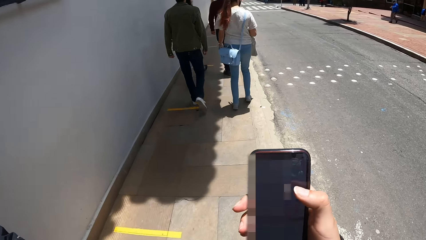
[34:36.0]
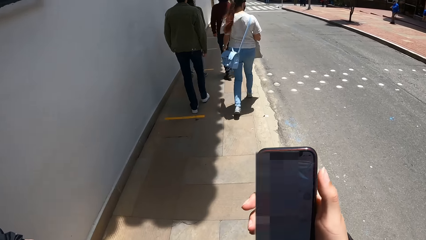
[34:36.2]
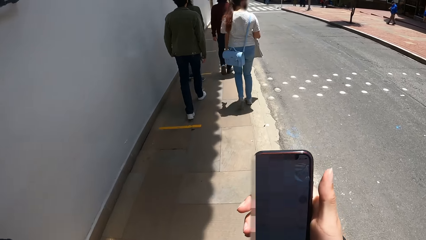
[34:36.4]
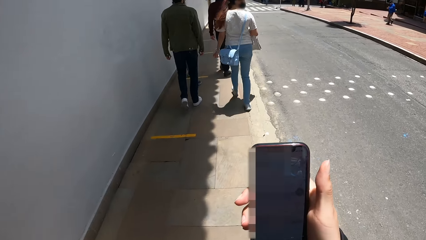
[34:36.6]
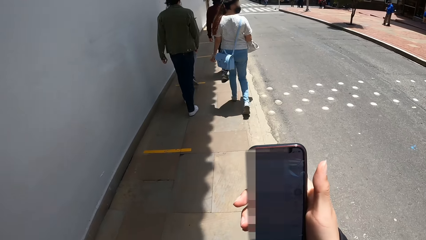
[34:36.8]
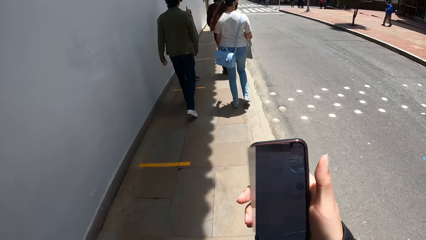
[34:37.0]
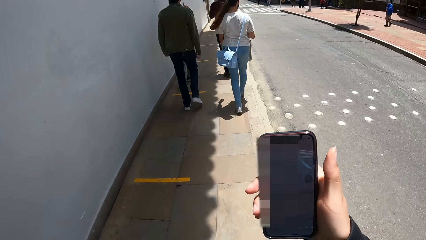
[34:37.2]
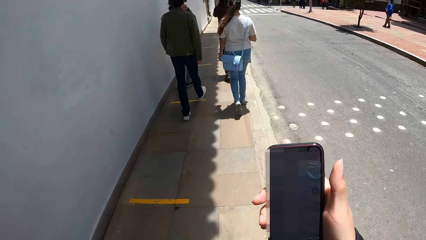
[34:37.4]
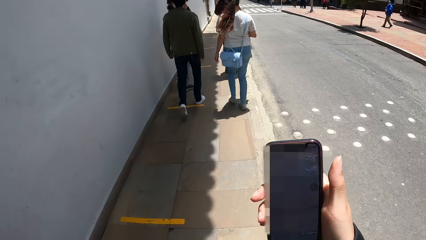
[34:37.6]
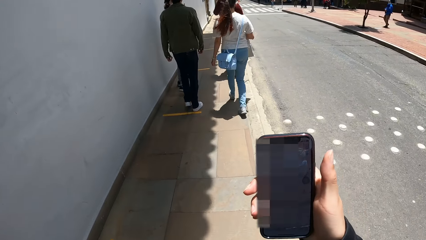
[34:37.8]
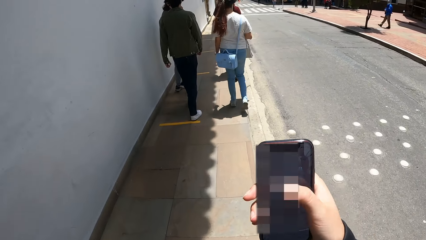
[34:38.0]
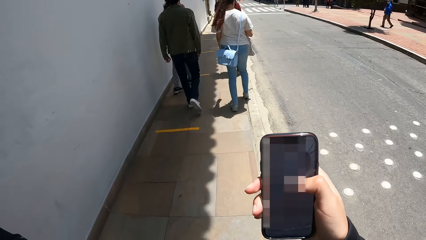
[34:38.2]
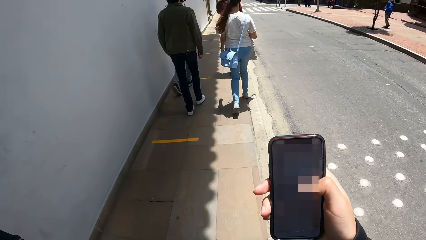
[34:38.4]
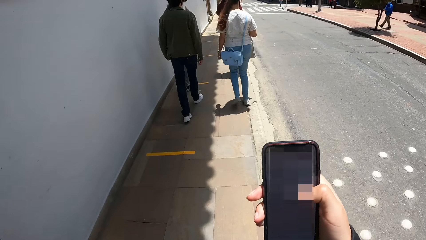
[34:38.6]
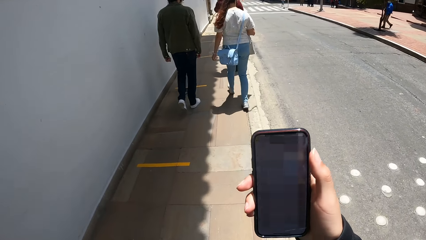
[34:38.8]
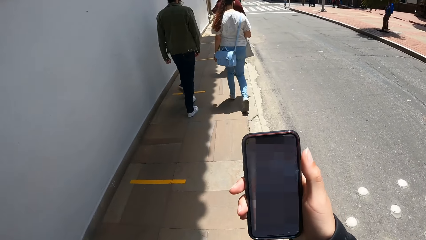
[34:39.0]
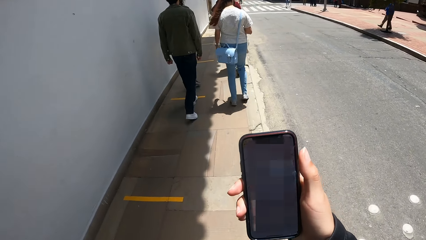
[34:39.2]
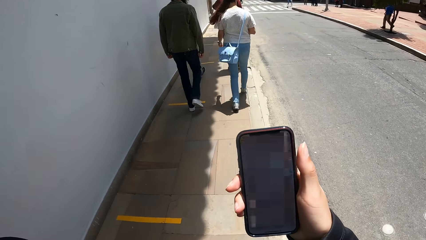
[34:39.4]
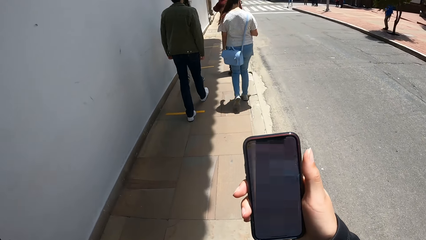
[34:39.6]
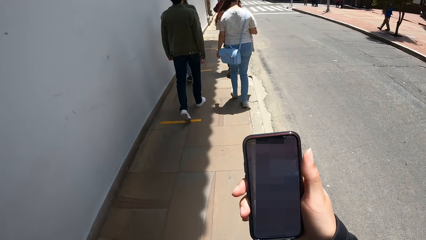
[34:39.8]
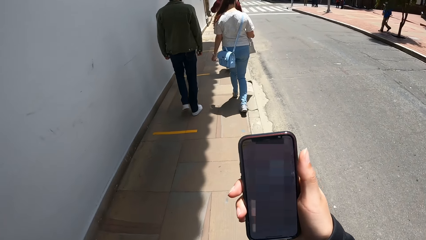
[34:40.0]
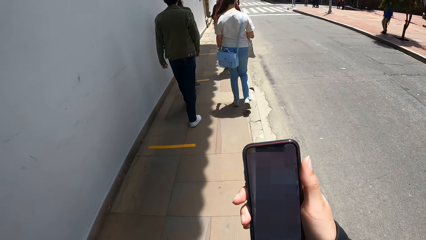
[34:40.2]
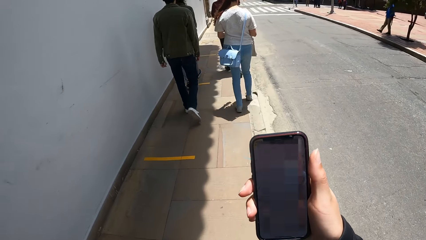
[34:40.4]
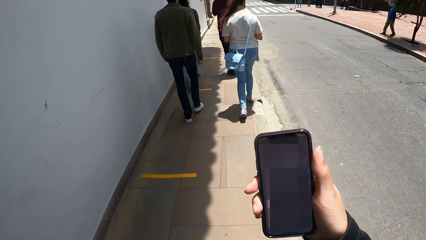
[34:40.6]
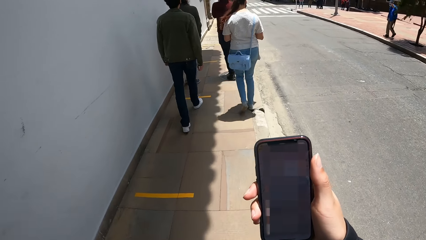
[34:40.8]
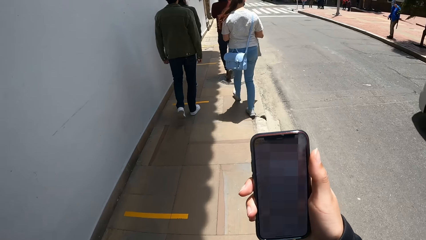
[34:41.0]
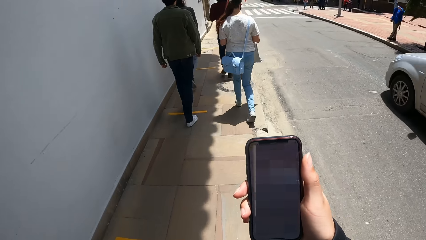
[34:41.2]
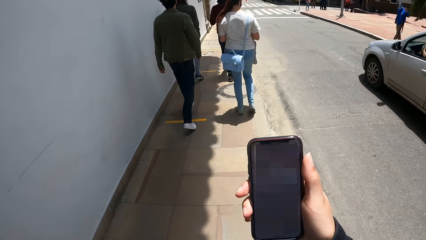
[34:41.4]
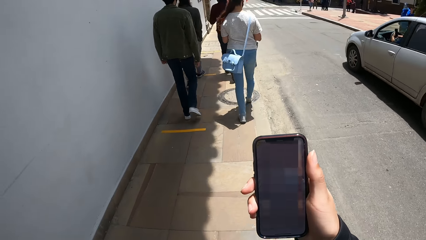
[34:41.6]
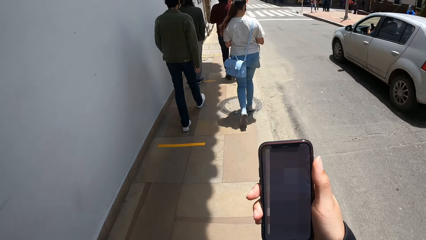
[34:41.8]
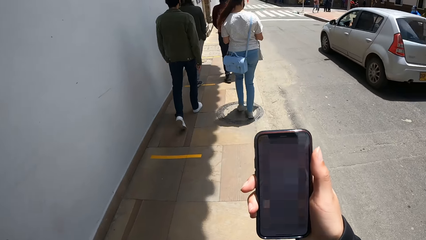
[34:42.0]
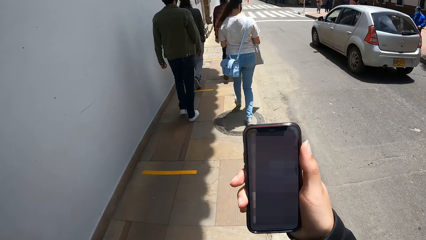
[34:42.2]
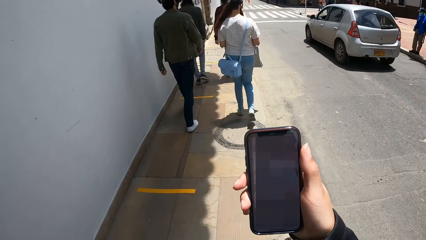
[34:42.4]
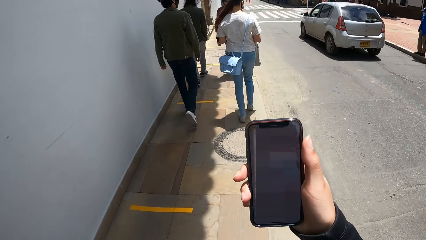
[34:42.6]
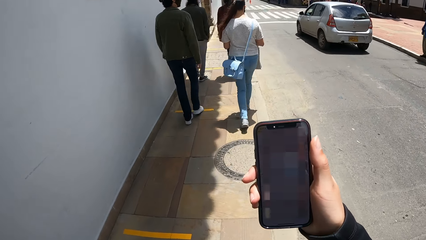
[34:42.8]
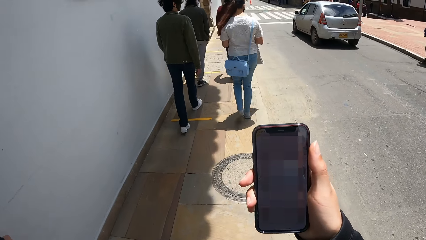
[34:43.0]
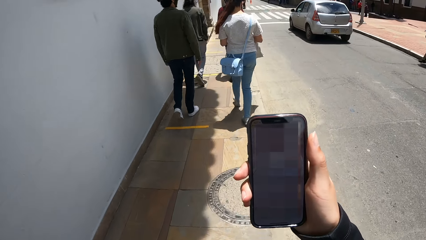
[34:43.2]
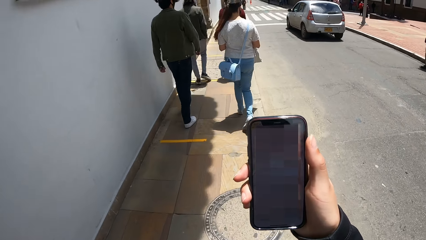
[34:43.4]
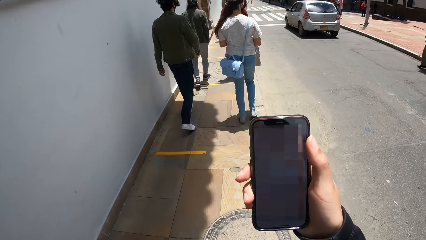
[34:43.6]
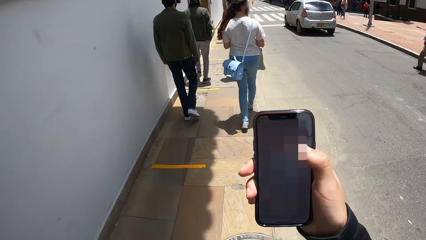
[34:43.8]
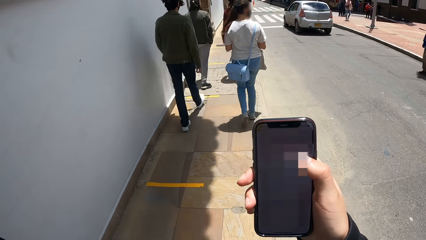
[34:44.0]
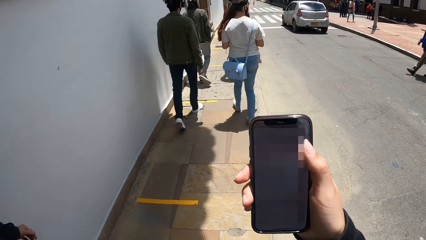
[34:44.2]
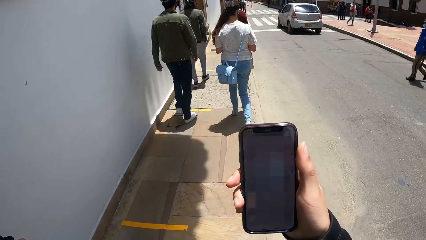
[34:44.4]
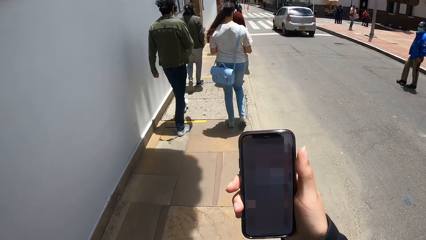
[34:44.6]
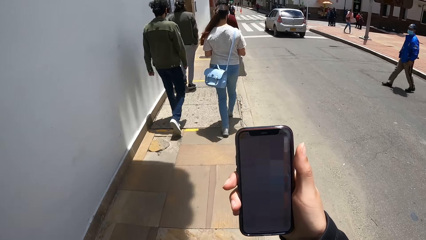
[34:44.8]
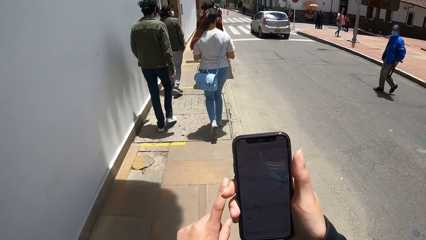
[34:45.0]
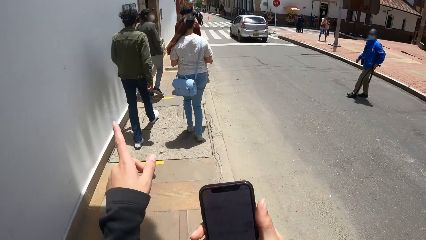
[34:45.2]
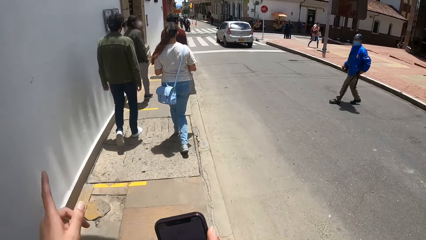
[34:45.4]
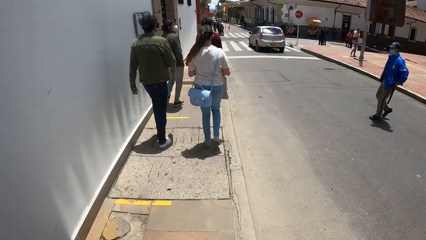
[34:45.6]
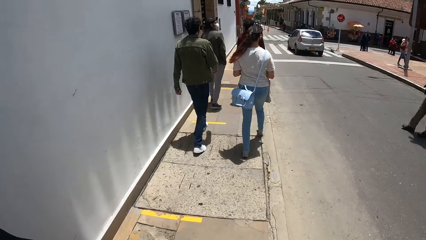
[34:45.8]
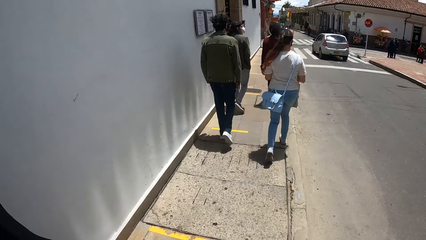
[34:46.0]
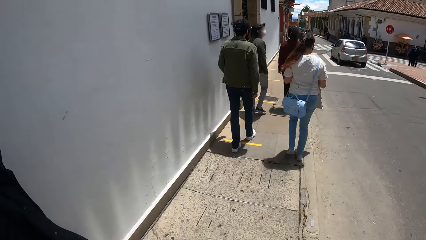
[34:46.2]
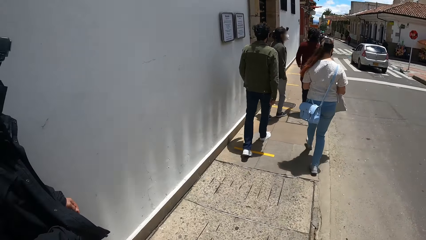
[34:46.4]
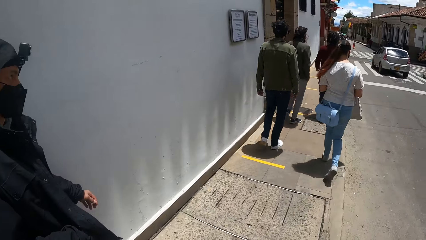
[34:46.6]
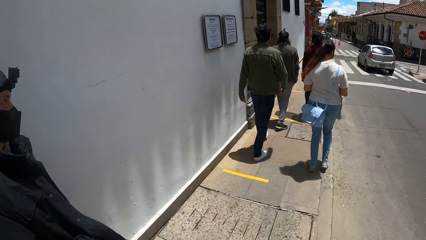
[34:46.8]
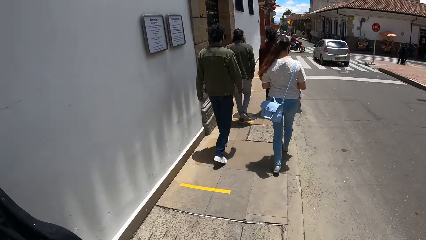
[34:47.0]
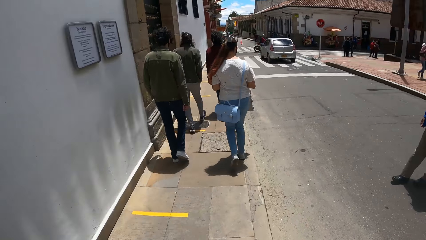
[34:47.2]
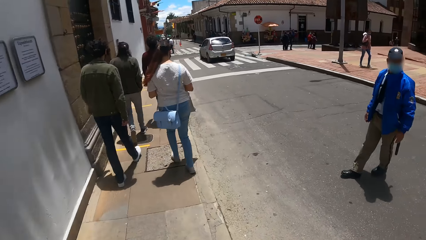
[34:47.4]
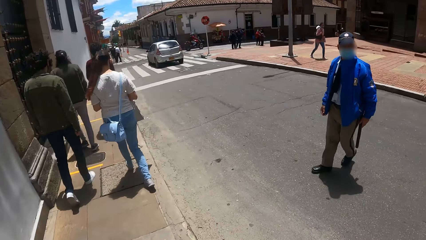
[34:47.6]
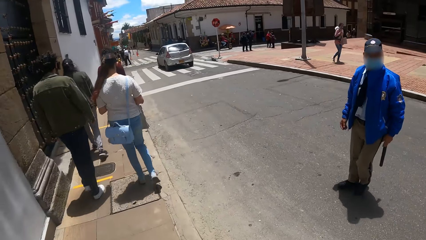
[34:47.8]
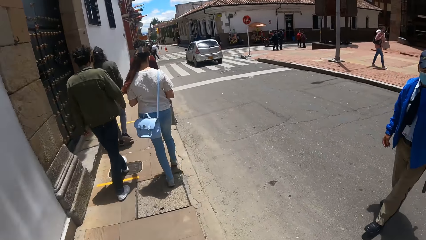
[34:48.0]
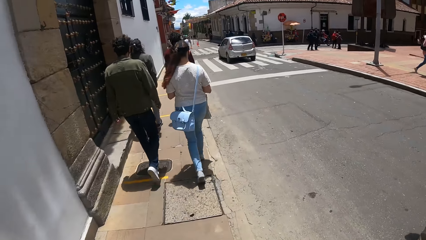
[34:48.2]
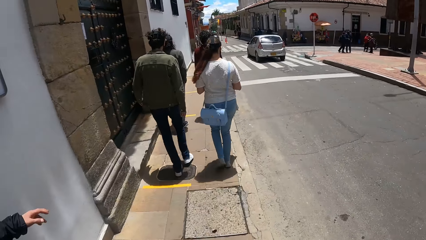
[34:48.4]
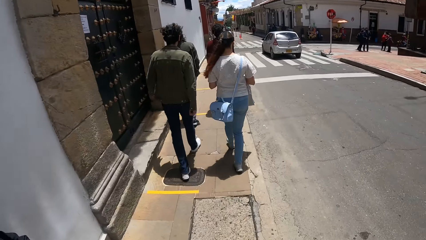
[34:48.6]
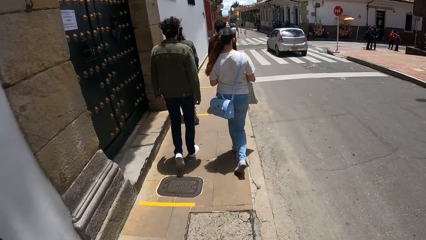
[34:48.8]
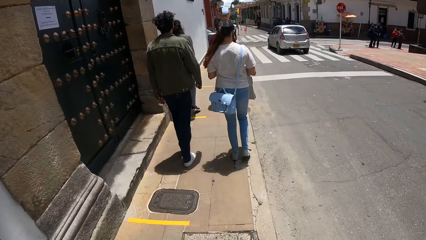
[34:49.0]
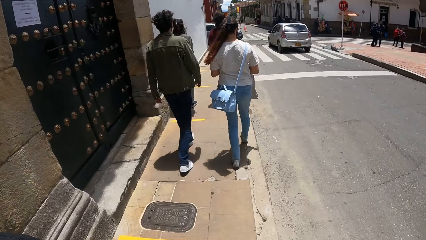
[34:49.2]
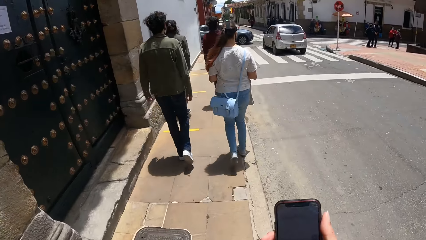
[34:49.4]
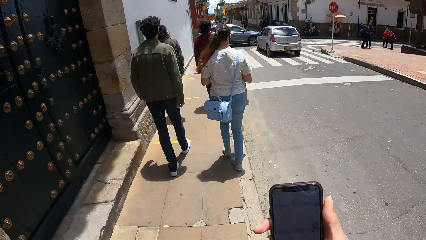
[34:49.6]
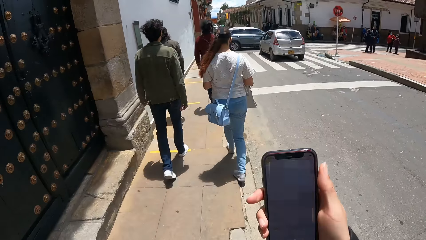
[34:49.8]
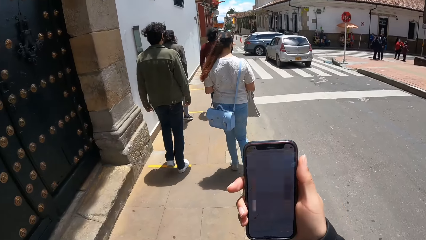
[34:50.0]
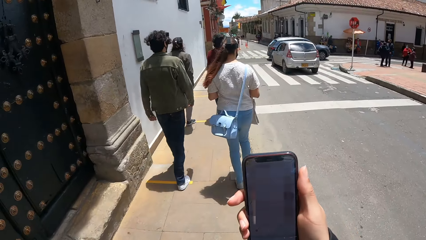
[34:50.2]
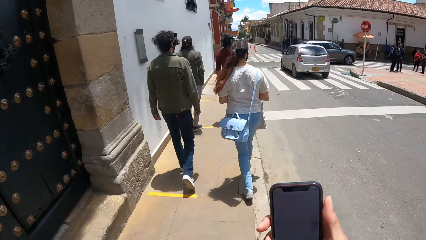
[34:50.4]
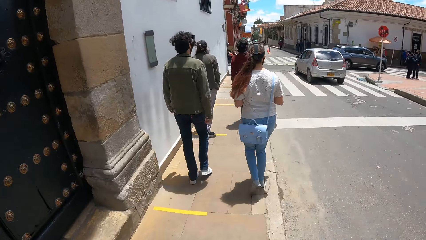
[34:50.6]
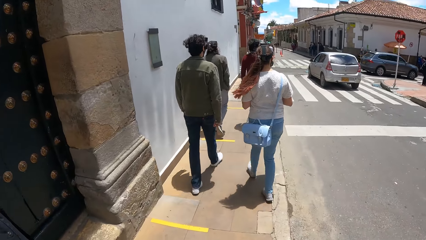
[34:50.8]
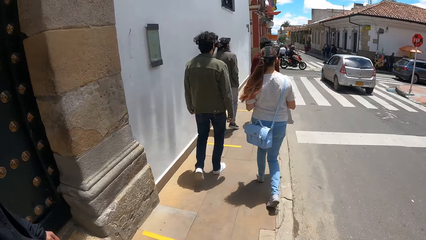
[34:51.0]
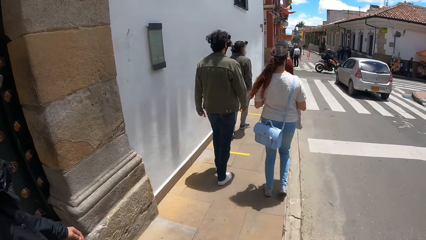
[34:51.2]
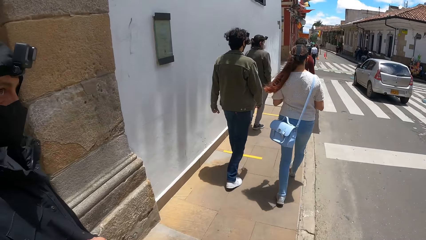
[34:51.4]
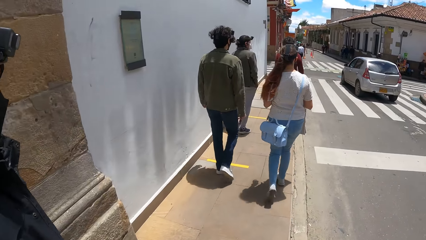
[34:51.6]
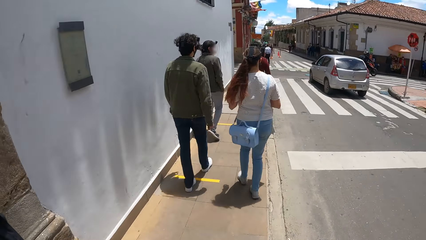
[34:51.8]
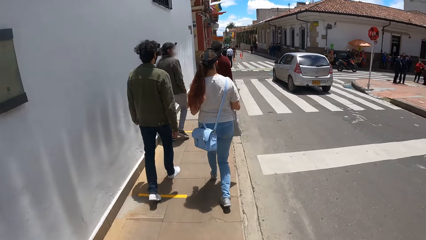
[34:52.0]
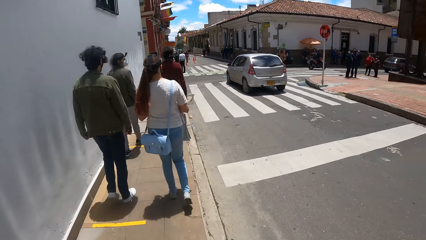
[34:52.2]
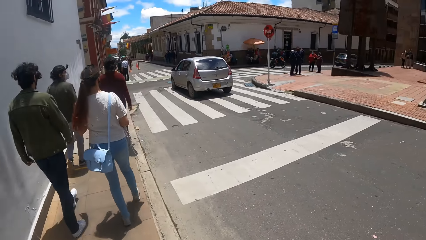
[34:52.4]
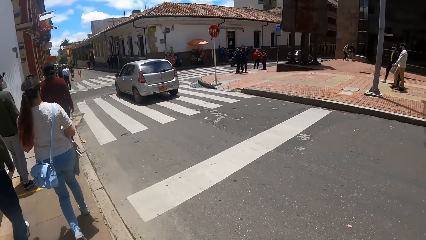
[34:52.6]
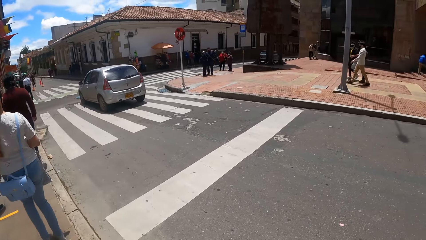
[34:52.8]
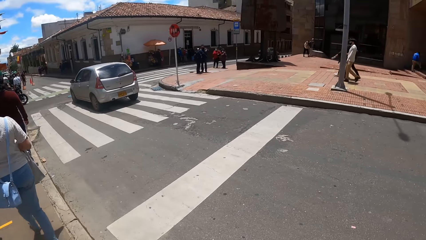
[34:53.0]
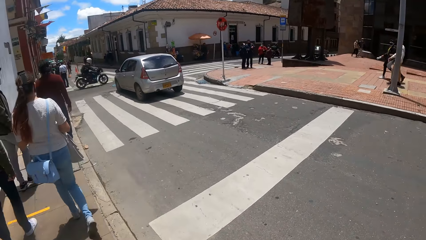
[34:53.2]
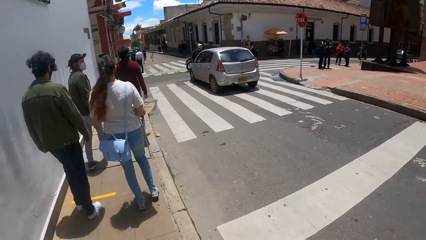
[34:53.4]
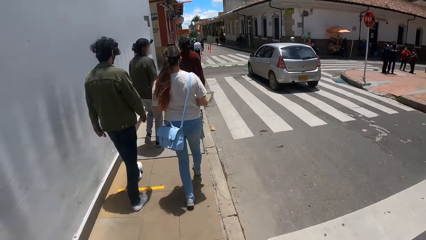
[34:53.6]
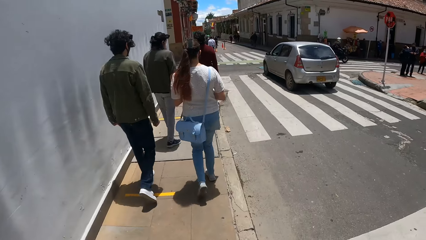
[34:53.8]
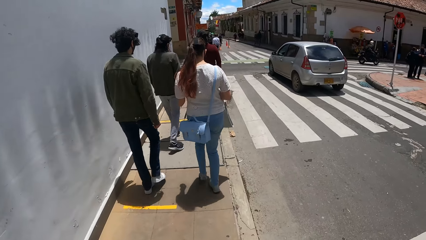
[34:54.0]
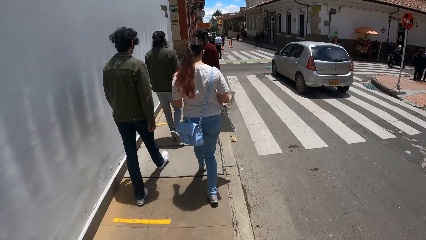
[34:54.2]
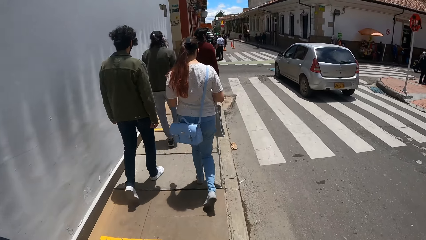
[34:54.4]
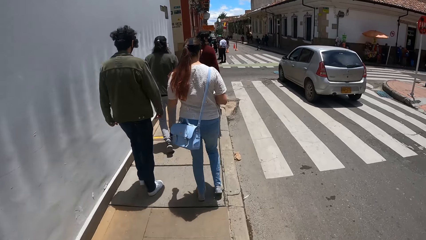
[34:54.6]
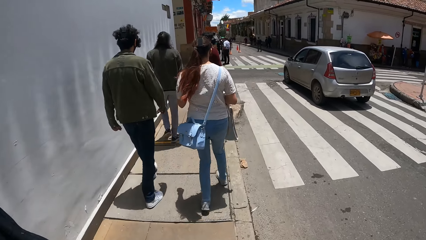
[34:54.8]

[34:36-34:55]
The camera wearer touches the phone. They walk. They touch the phone. They walk in the area. They use the phone. They touch the phone. They walk in the area.
